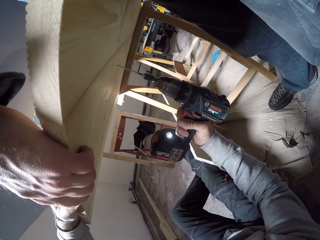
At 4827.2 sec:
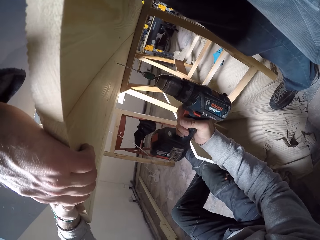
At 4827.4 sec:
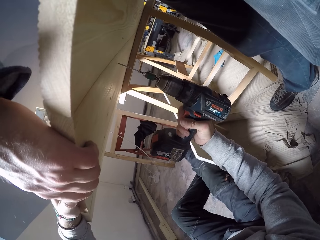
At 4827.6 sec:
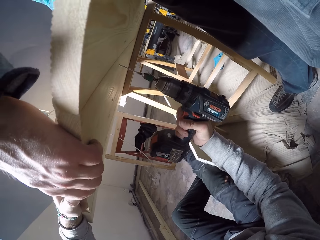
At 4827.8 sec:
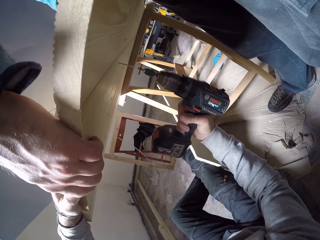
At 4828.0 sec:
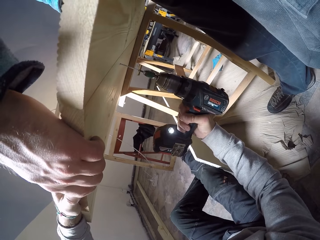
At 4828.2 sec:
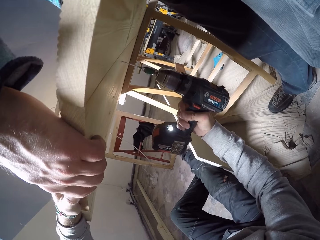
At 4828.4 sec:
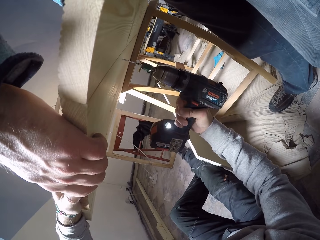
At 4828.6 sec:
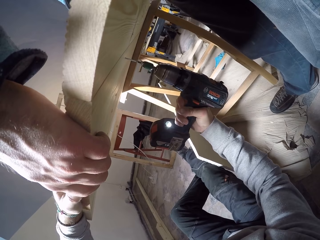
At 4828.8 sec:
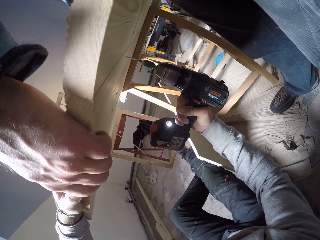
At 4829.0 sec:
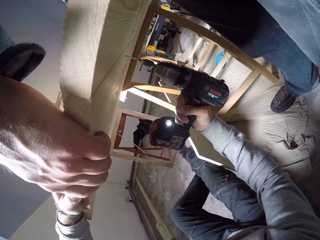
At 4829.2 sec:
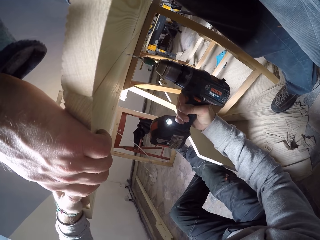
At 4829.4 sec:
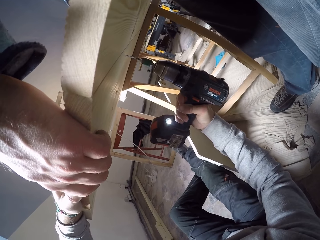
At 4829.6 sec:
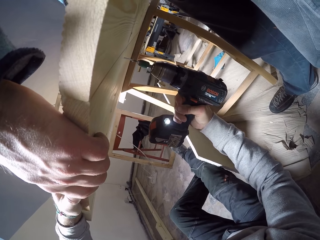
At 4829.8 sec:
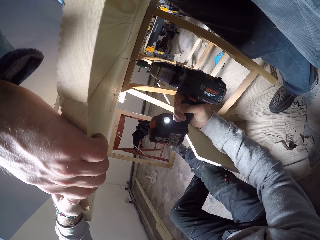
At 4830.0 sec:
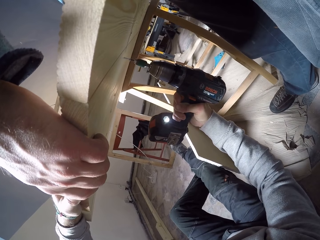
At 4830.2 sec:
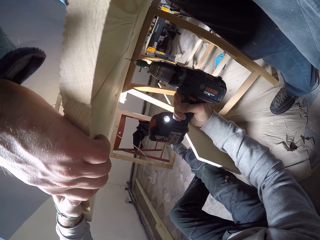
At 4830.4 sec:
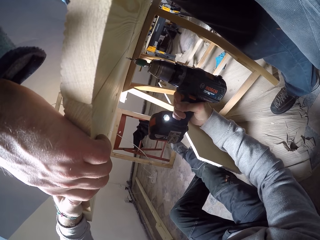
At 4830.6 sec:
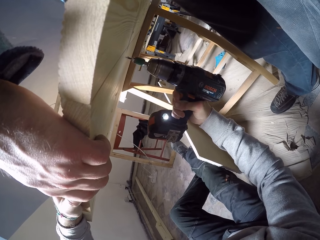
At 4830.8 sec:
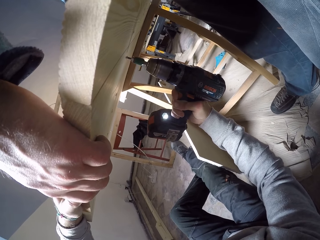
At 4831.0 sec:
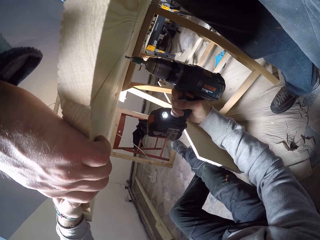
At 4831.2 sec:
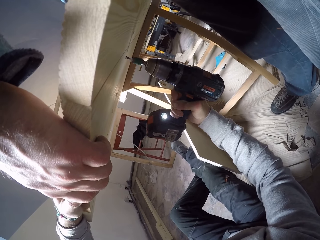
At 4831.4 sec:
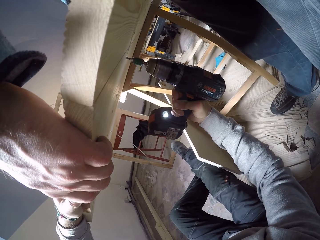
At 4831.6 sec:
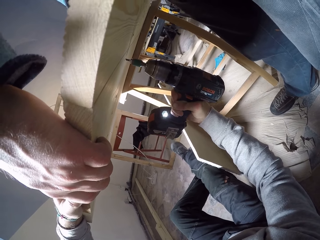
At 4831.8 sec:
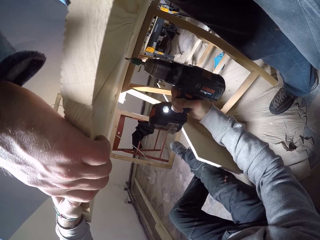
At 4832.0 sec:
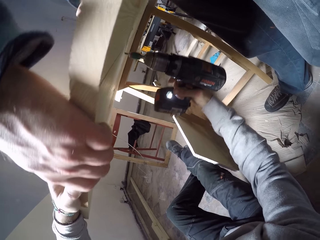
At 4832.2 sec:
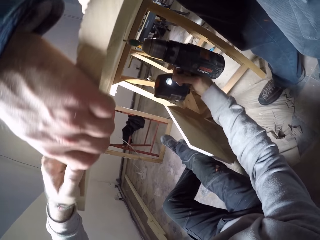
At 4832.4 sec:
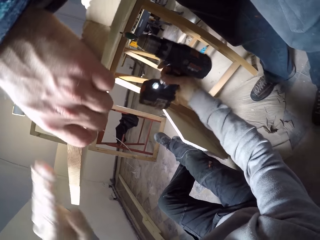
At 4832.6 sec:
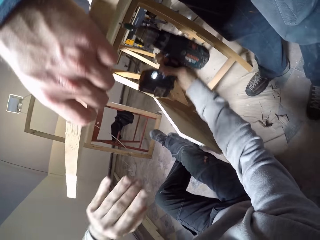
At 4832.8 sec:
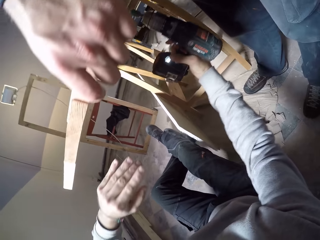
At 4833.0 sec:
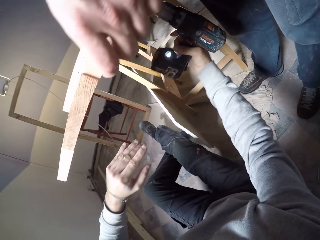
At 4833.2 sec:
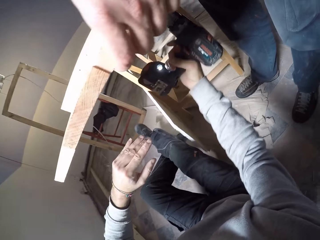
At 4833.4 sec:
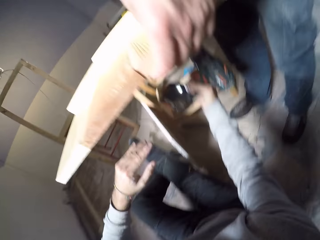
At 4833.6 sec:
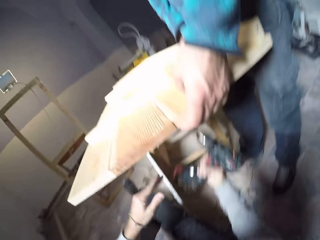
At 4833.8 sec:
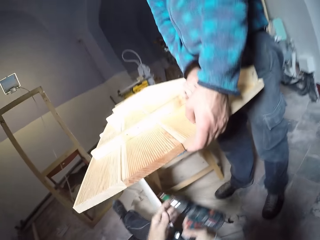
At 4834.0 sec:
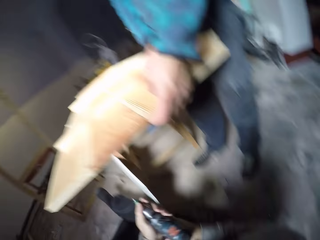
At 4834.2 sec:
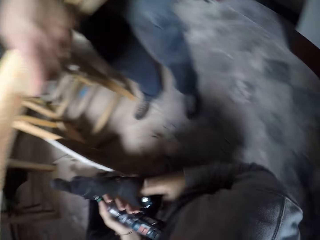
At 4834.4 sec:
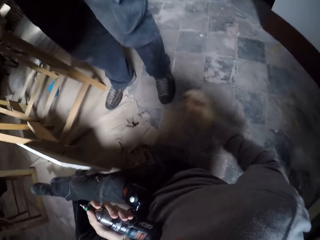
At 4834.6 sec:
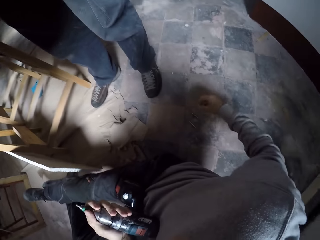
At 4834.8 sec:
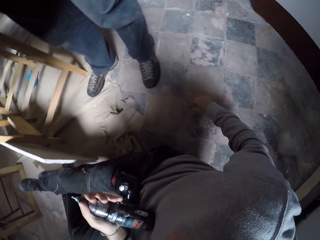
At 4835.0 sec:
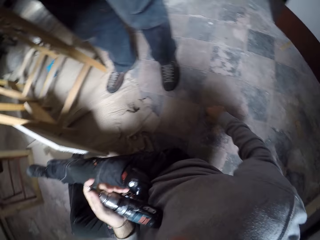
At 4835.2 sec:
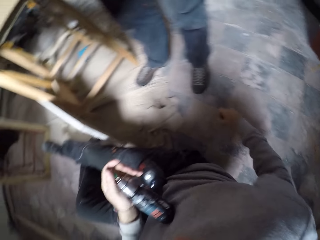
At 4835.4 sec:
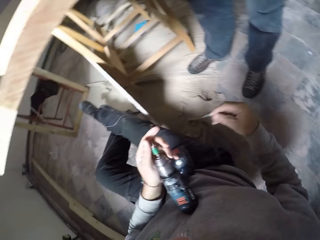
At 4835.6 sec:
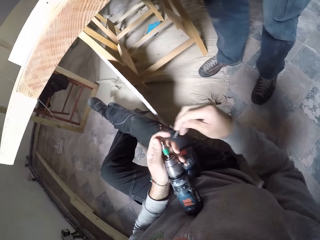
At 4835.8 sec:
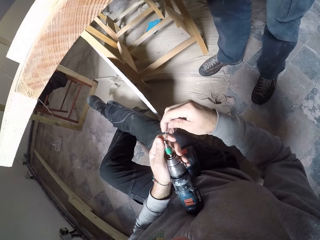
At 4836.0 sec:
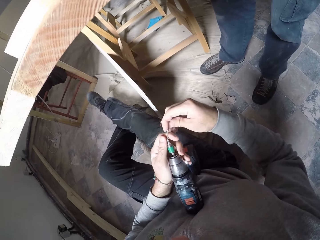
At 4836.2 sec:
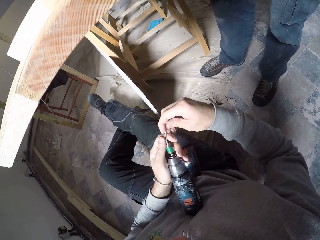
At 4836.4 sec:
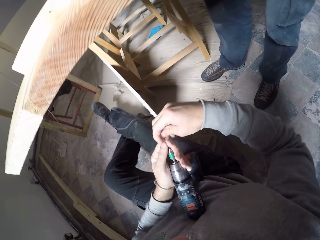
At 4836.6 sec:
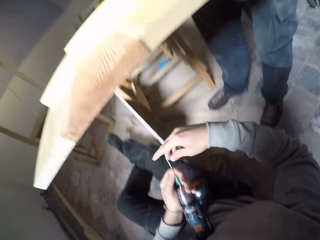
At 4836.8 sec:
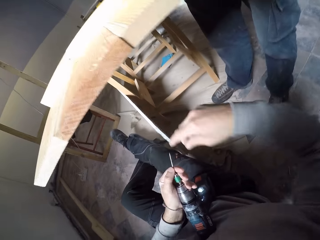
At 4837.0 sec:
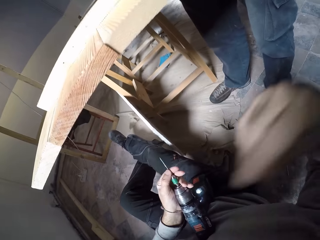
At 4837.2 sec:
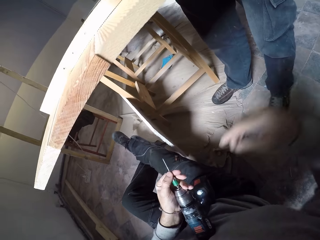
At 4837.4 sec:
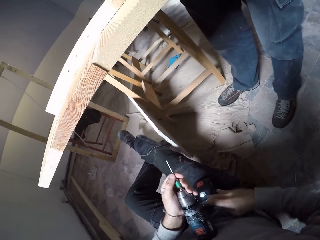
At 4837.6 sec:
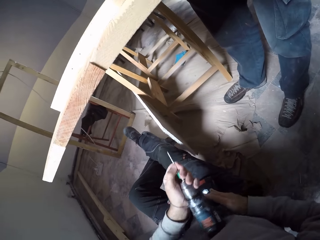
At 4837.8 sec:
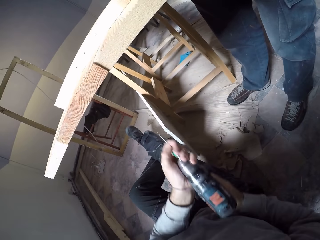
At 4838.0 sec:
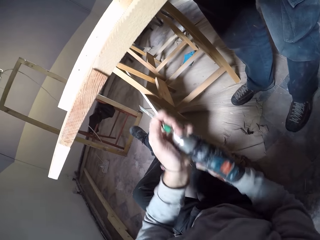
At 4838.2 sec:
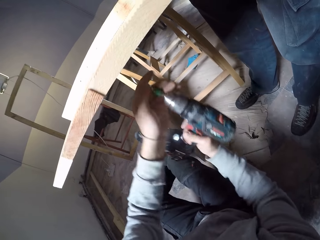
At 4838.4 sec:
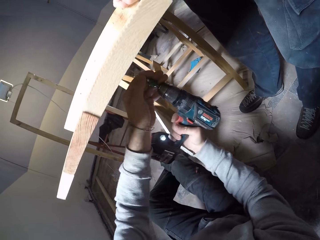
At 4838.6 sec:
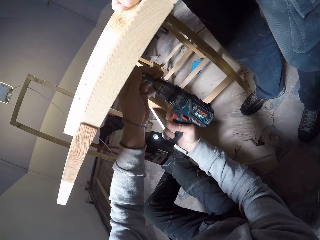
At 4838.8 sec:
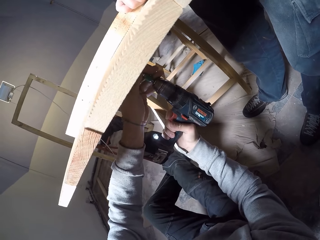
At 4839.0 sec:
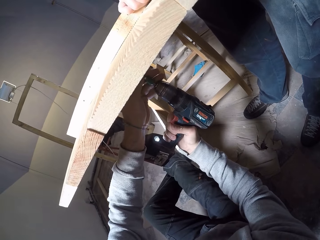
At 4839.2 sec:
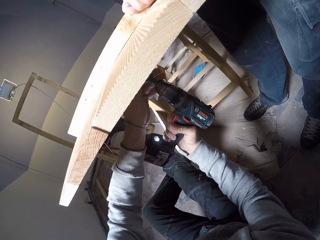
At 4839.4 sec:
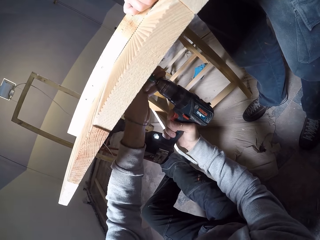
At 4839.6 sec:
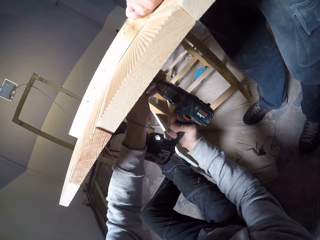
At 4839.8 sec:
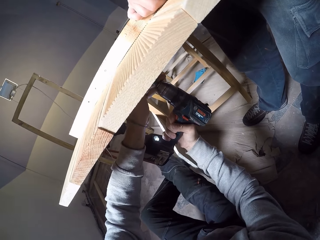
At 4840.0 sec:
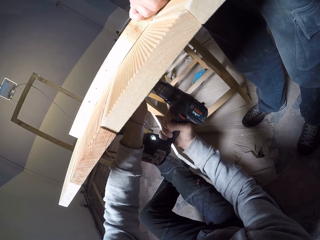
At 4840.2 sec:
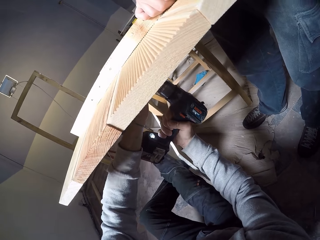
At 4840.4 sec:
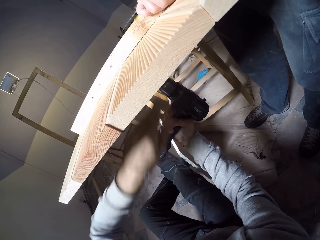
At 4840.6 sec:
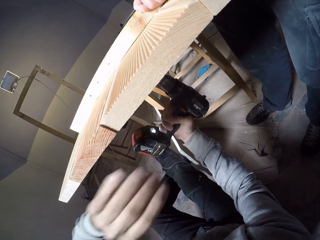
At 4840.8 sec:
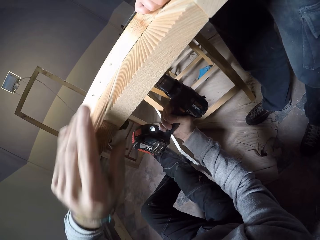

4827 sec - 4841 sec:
The camera wearer drives the screw in the wood frame with the impact driver in his right hand. He passes the impact driver to his left hand. He picks a screw from the floor with his right hand. He inserts the screw in the impact driver with his right hand. He converses with a man. He holds the impact driver with both hands. He drives the screw in the wood frame with the impact driver in his right hand.

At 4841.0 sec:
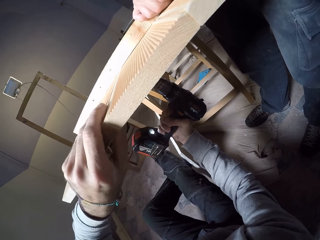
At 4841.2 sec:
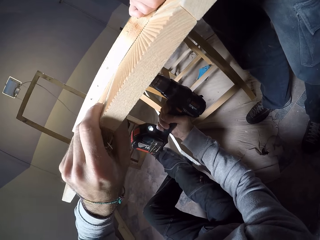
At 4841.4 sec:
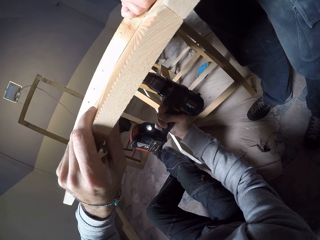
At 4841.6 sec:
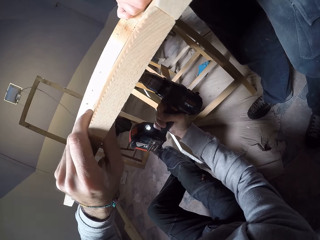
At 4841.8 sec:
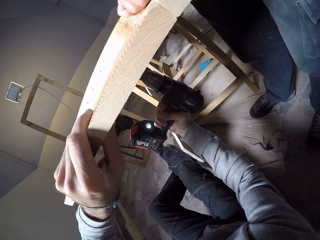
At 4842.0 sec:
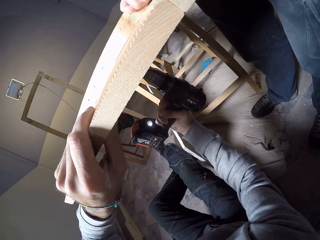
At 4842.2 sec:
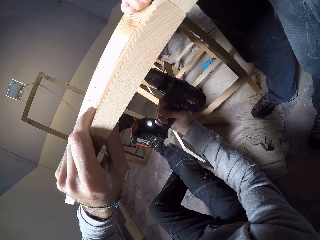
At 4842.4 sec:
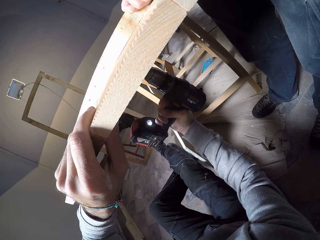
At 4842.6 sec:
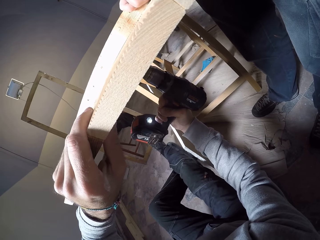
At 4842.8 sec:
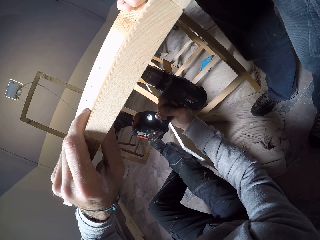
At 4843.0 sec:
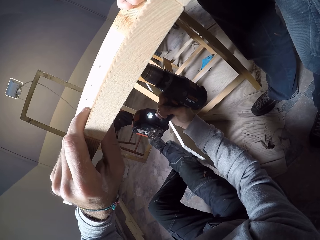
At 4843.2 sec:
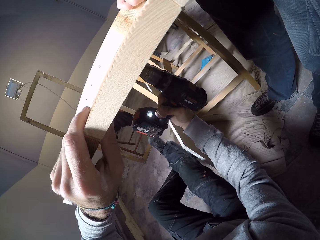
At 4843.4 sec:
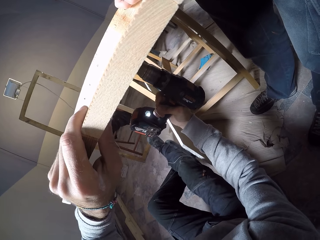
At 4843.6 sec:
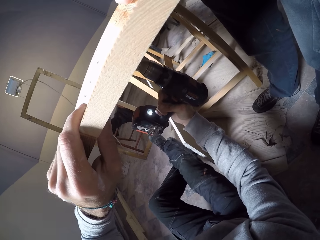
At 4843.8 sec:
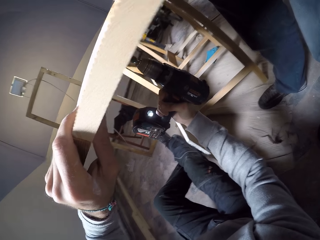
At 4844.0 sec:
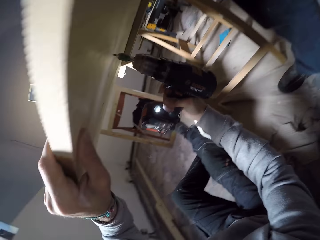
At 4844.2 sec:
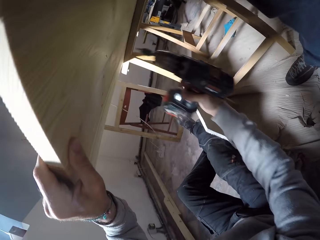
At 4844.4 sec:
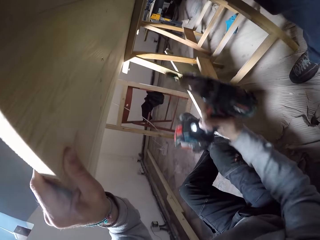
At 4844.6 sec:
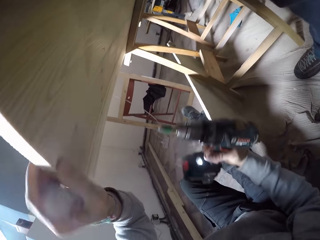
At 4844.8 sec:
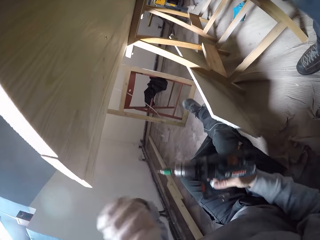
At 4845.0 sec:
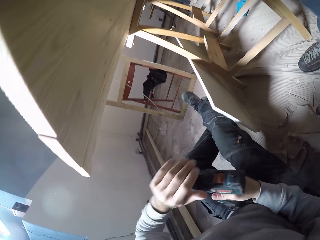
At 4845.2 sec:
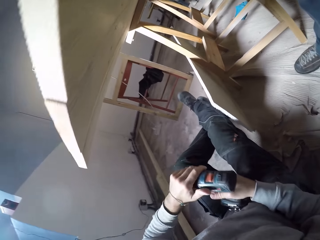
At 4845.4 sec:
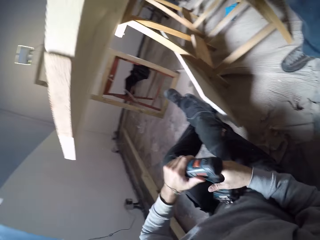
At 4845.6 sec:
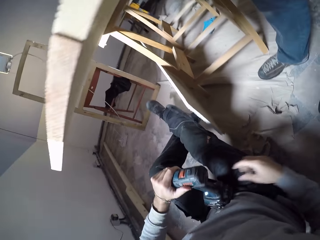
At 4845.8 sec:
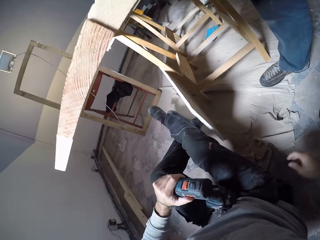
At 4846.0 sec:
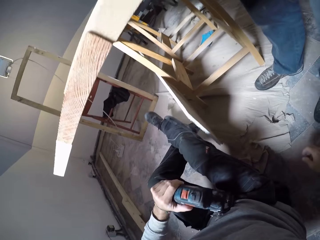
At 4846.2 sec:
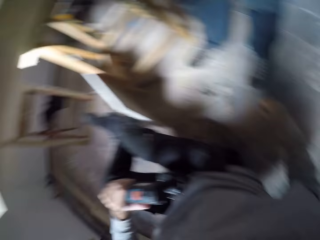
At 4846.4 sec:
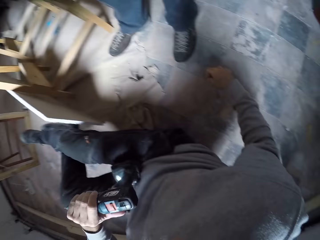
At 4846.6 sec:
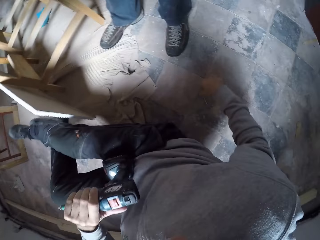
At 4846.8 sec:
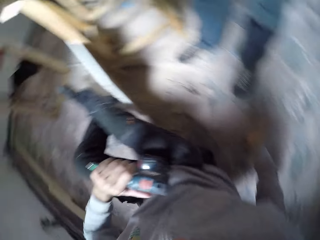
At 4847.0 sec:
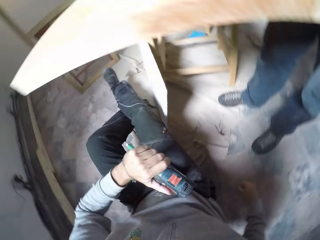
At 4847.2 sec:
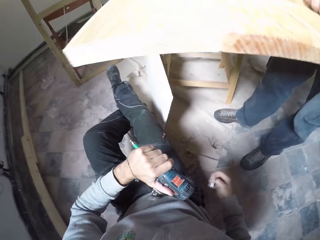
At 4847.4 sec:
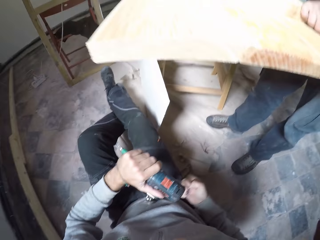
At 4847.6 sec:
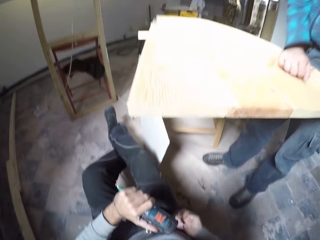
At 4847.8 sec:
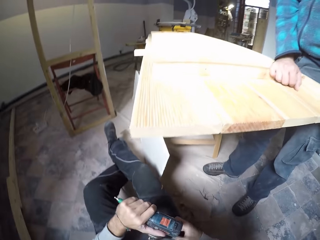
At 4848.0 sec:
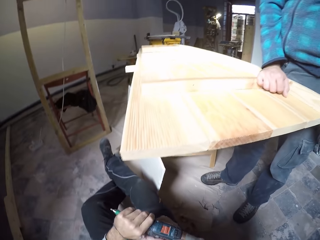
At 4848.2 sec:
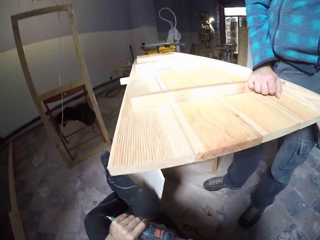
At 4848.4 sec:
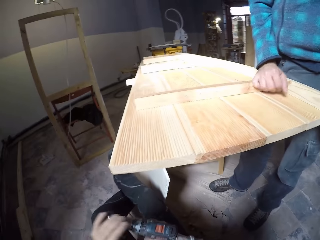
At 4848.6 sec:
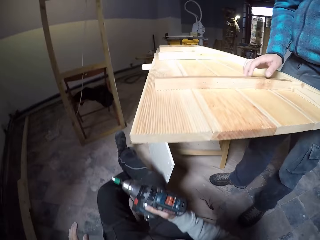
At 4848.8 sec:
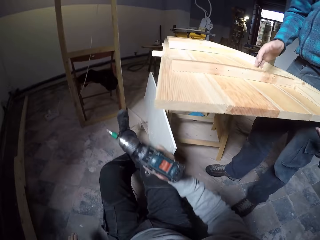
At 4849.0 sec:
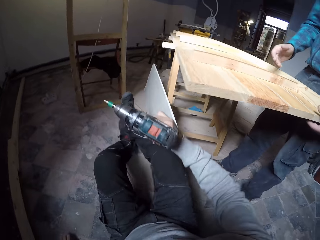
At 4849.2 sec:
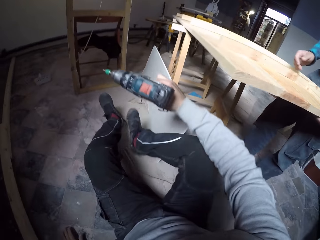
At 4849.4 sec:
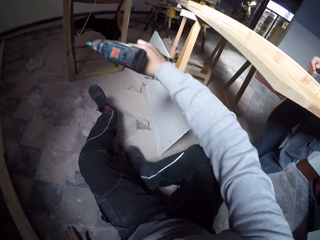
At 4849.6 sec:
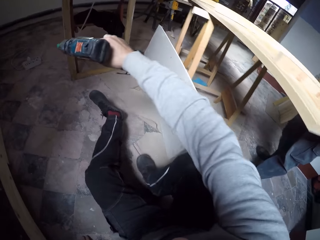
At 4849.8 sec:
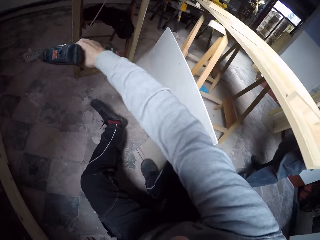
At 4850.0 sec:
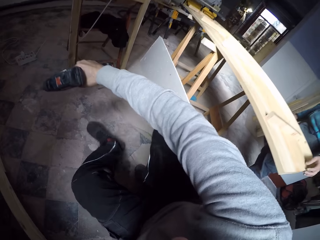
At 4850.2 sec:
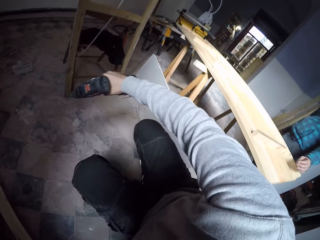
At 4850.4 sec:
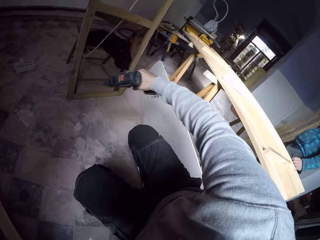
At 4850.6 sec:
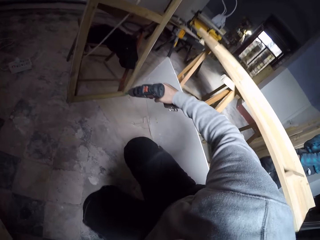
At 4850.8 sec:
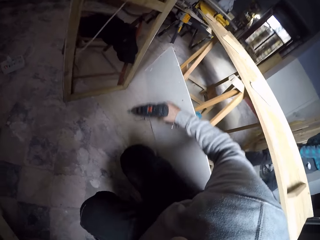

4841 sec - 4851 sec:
The camera wearer holds the wood frame with his left hand. A man holds wood. The camera wearer drives a nail in the wood. He passes the impact driver to his left hand. He looks around the floor. He picks a screw from the floor with his right hand. The man stands in the workshop. The camera wearer stands up.
